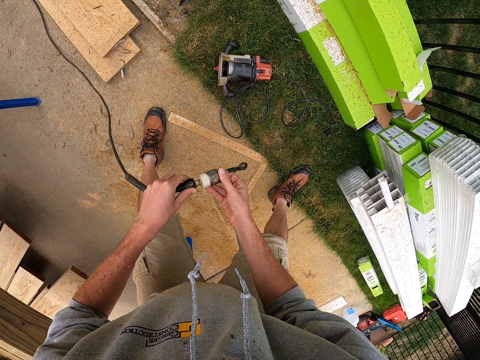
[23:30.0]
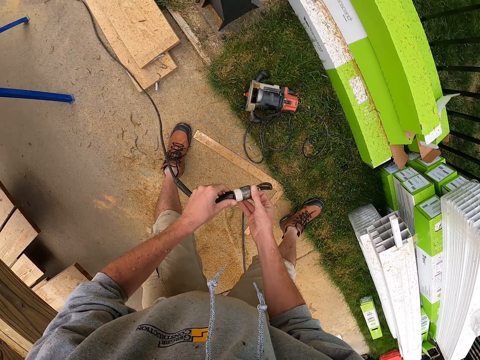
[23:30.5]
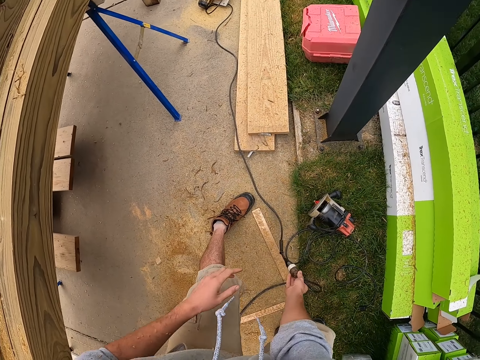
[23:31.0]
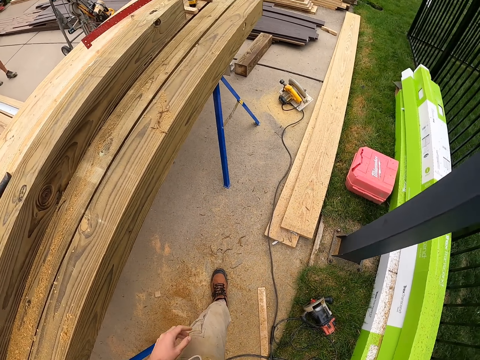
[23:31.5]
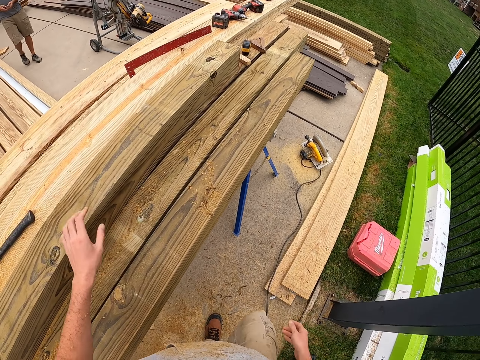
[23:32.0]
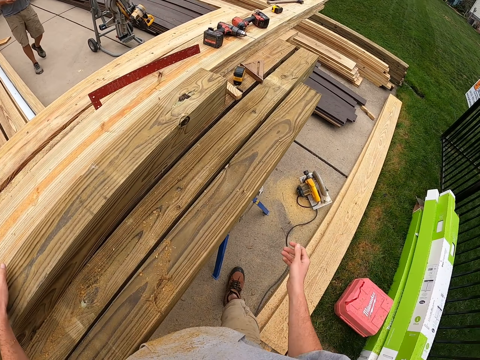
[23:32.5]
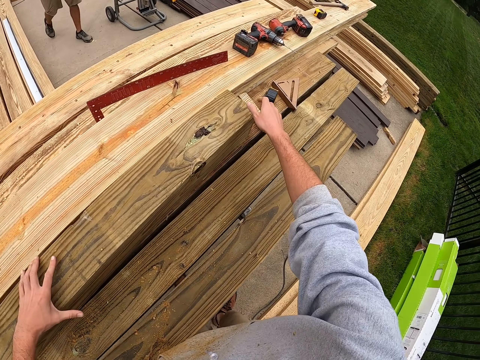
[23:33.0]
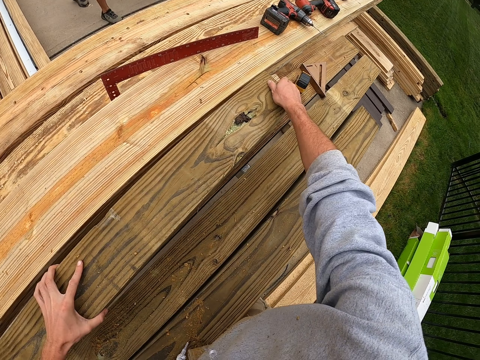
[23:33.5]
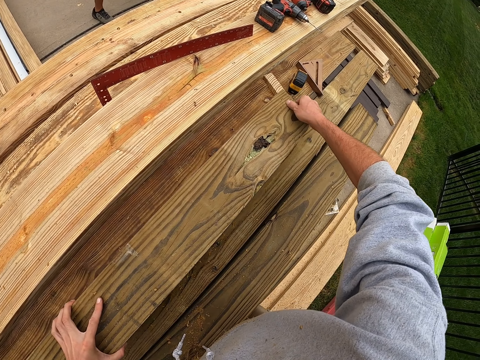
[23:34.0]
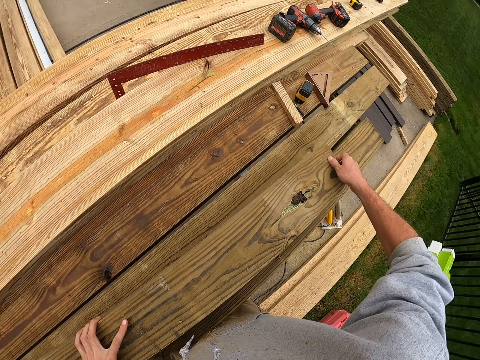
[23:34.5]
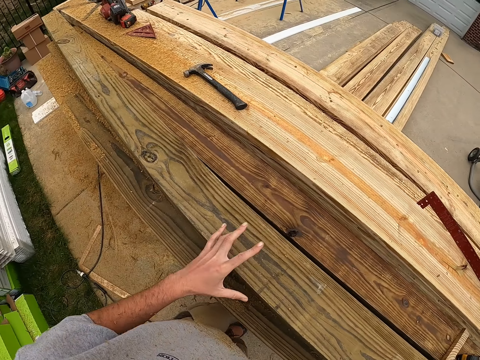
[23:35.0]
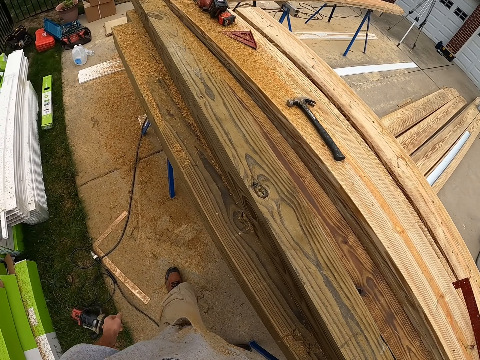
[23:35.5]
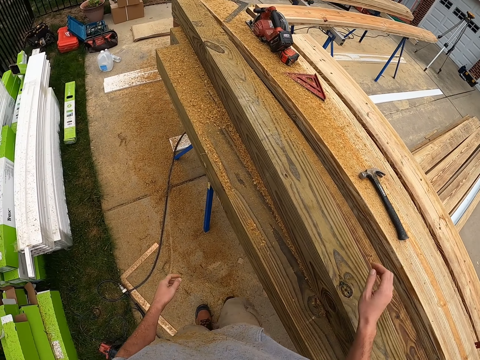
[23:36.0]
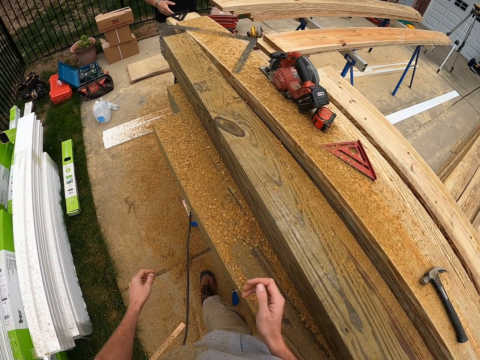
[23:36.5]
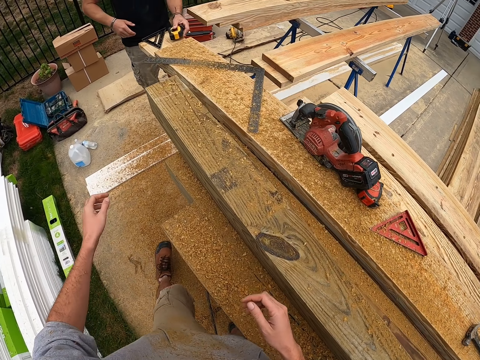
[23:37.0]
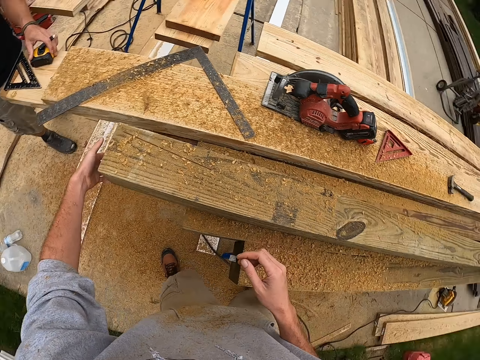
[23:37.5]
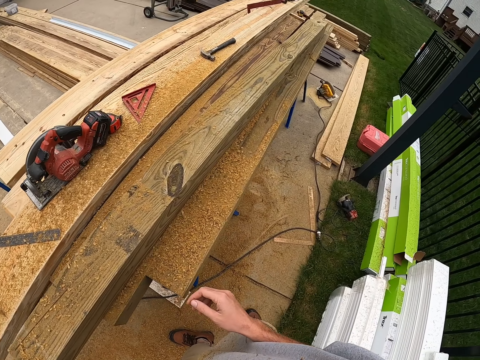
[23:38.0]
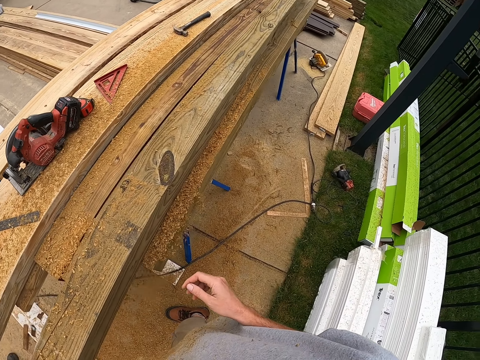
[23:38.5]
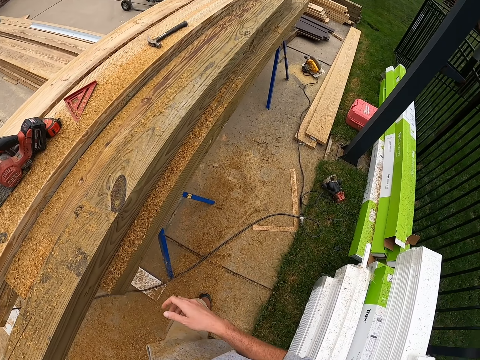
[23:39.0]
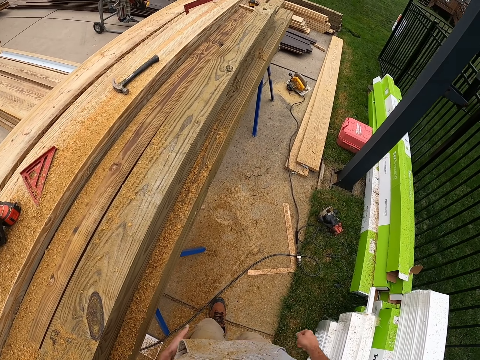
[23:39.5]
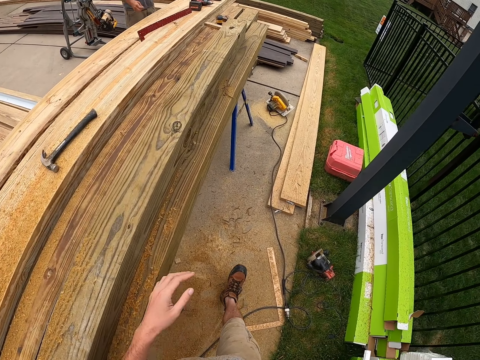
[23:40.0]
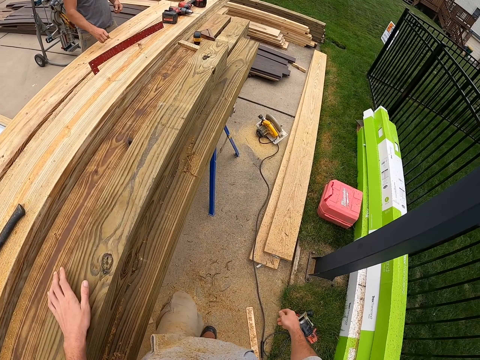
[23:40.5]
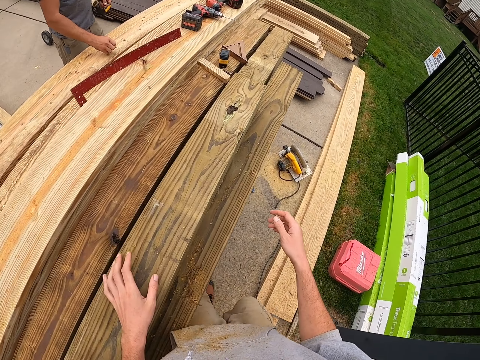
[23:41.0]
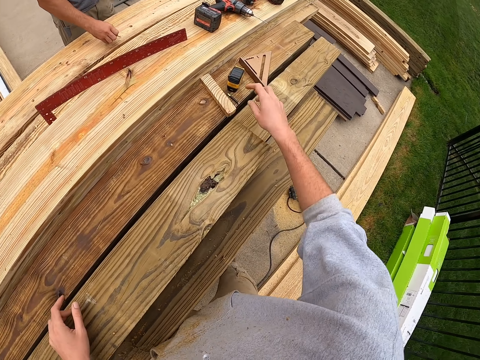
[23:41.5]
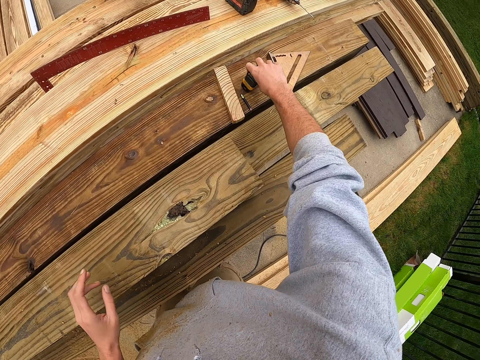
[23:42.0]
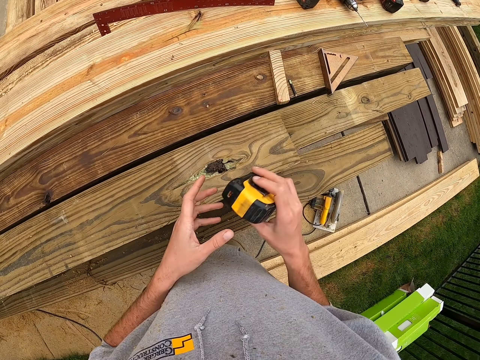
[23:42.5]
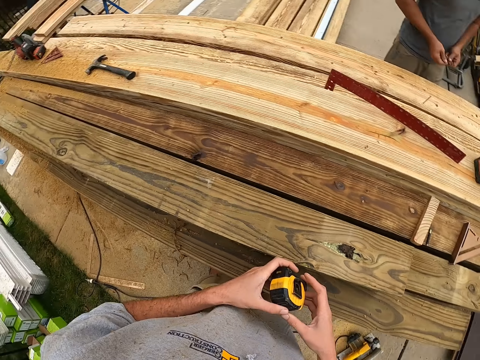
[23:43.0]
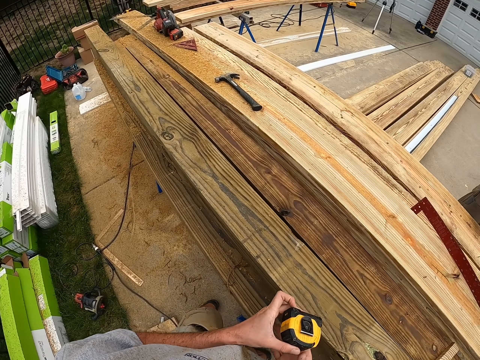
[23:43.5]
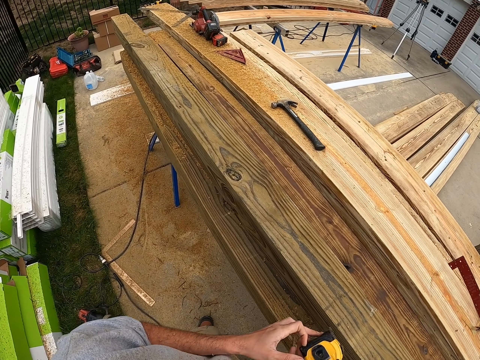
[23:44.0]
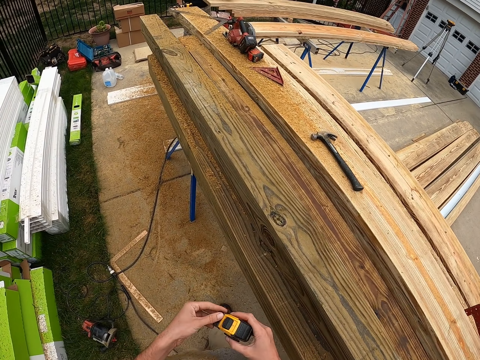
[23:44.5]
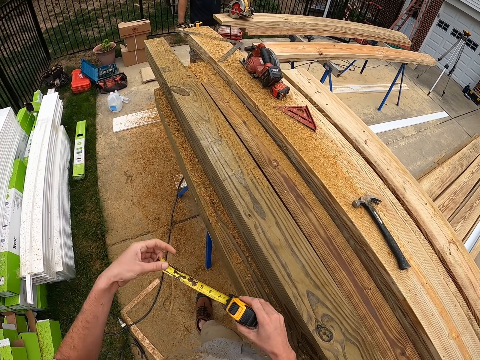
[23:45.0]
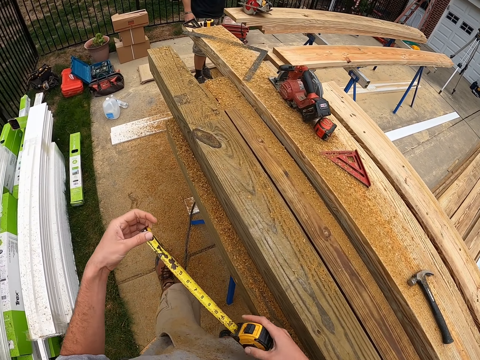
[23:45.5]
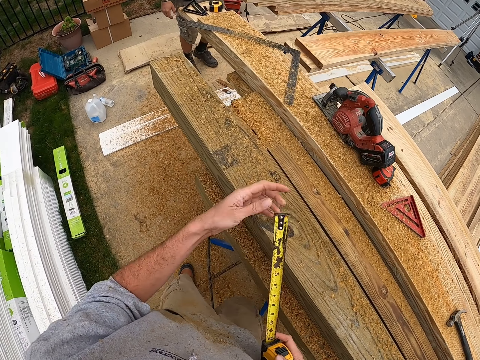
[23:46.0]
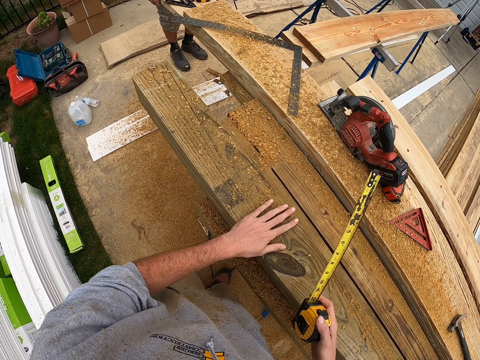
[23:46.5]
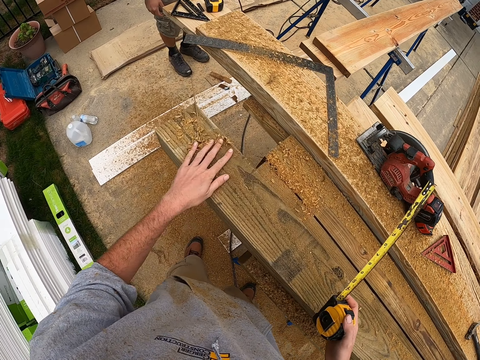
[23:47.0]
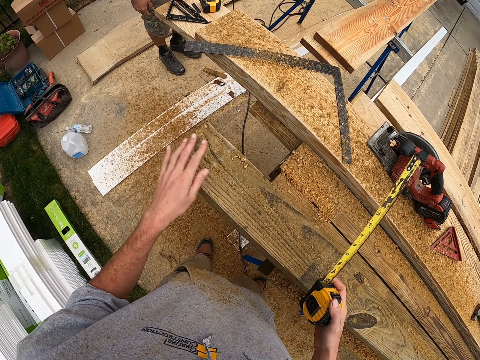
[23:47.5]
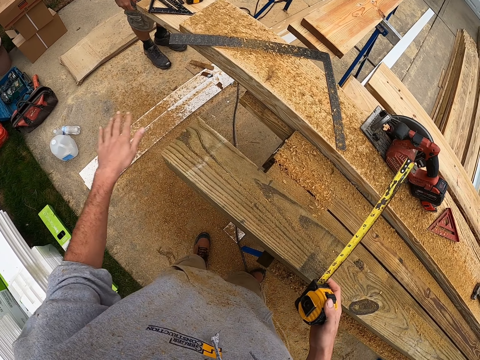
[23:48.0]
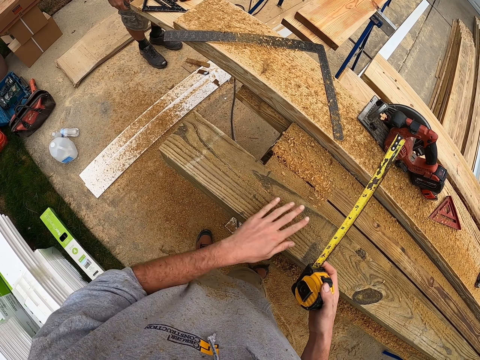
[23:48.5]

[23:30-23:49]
The camera wearer fixes the cables on his hands. He moves the lumber with his hands. He picks up a tape measure with his right hand. He pulls the tape measure with his left hand.

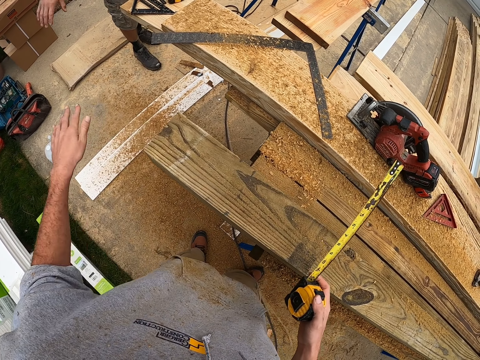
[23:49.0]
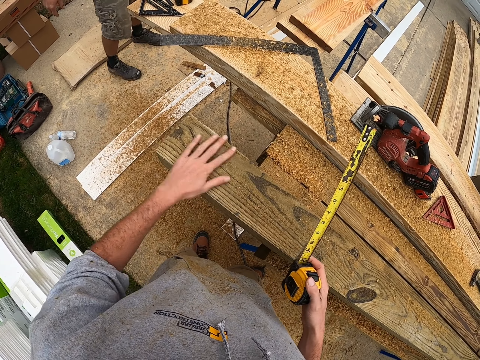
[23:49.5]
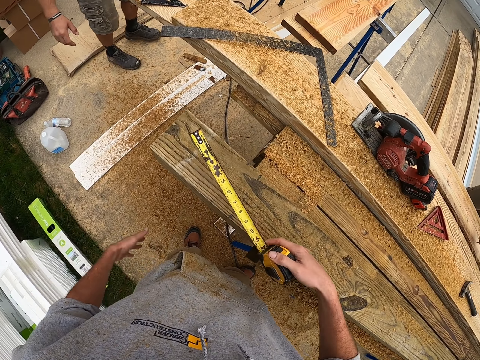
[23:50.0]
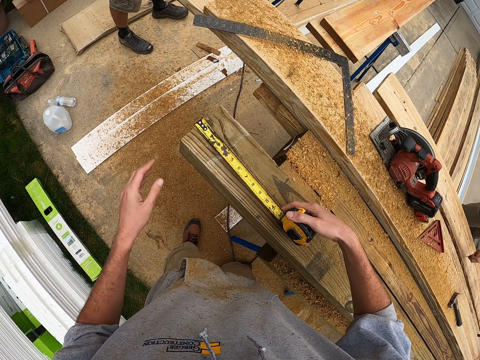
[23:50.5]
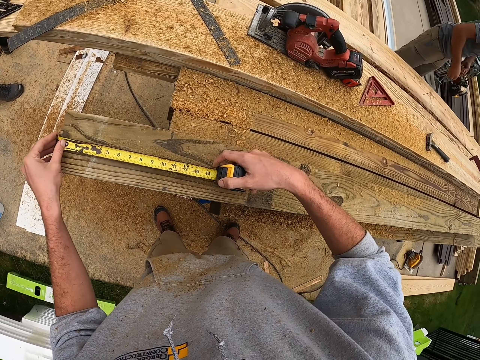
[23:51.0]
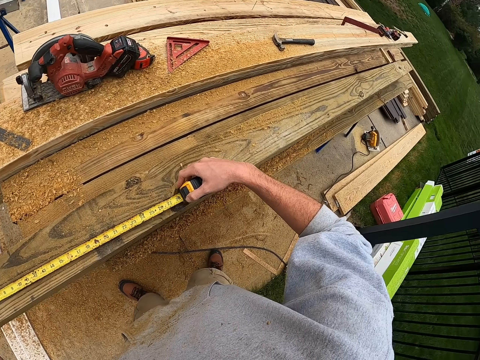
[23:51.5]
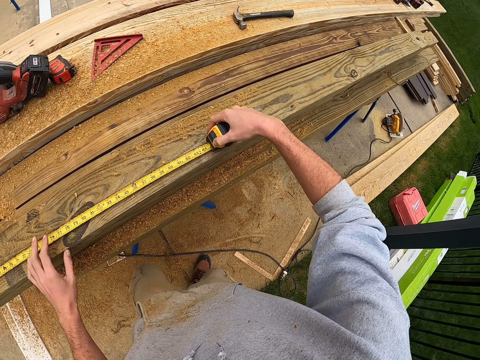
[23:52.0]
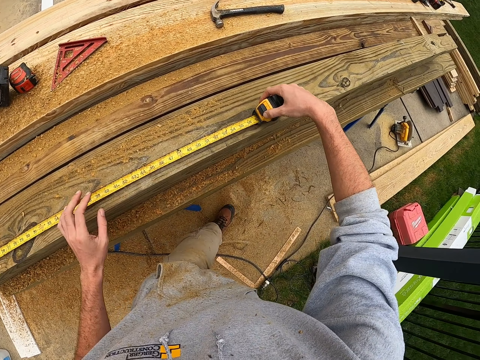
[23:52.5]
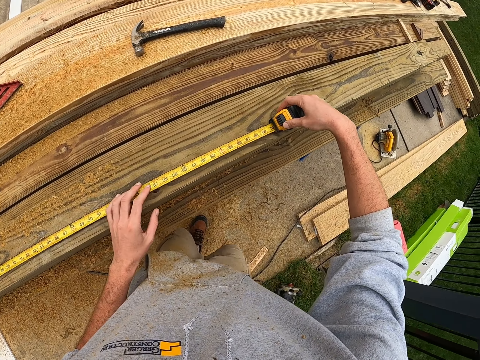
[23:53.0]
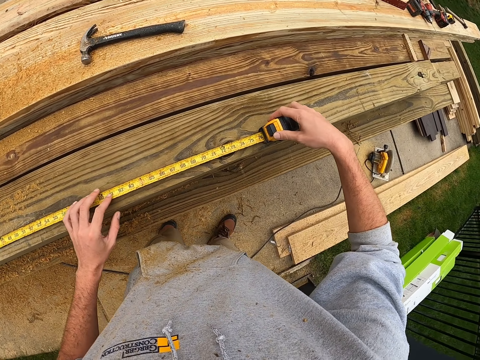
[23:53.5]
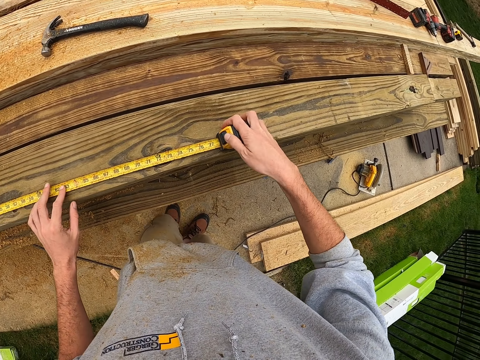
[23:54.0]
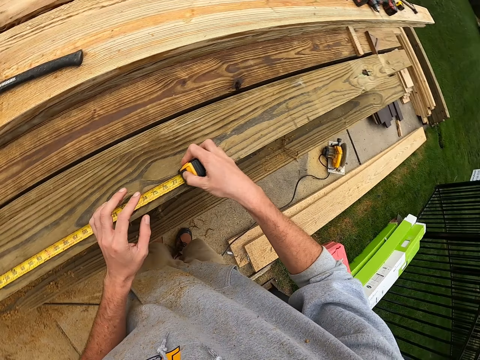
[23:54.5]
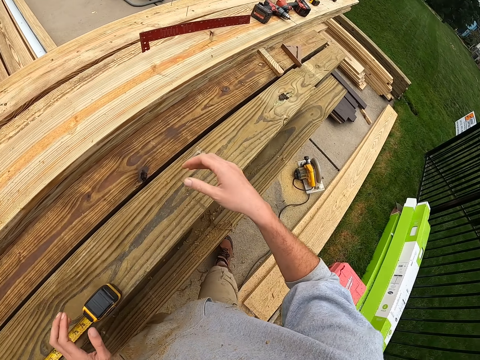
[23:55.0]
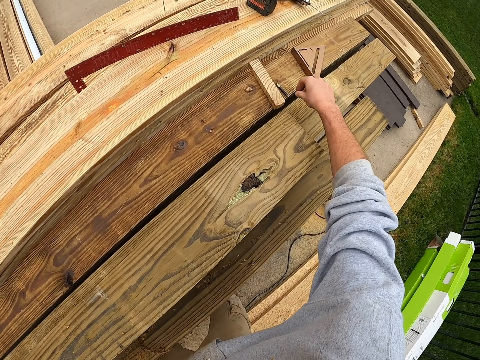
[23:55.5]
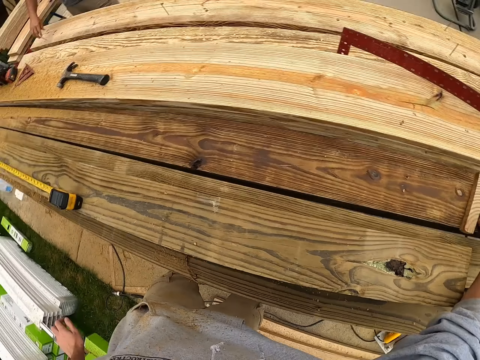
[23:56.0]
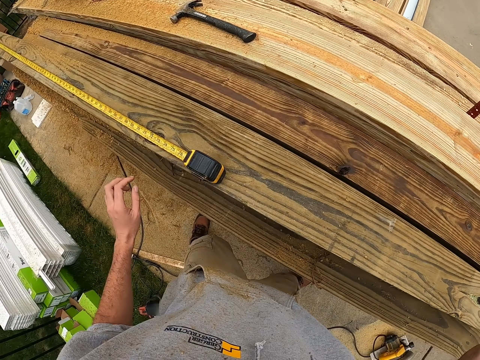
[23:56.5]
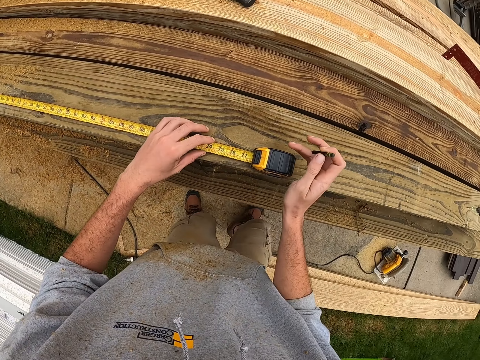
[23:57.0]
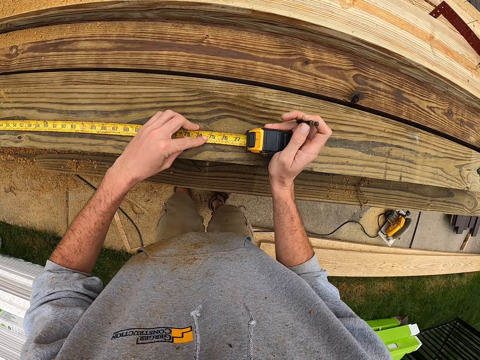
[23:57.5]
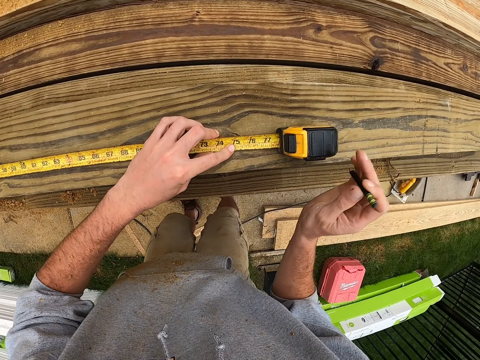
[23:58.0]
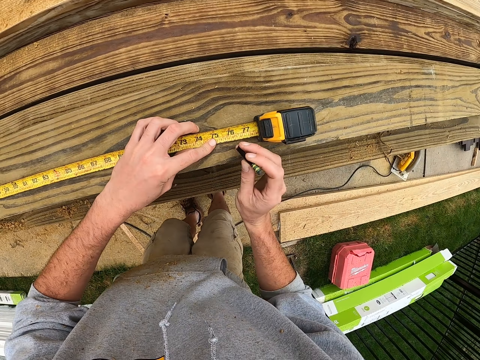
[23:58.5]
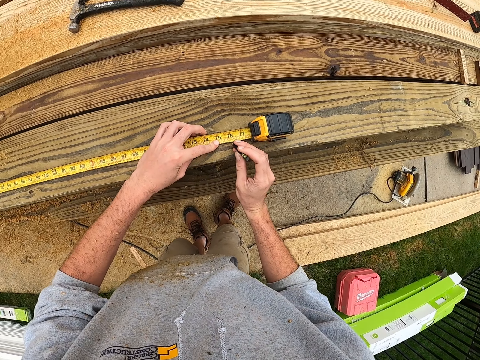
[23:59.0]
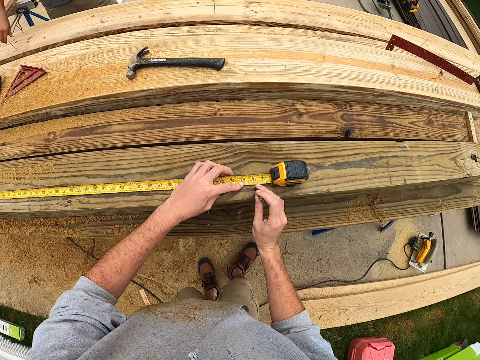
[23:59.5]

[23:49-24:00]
The camera wearer measures the piece of lumber with a tape measure.
